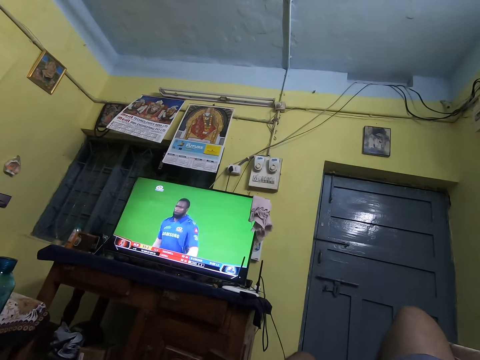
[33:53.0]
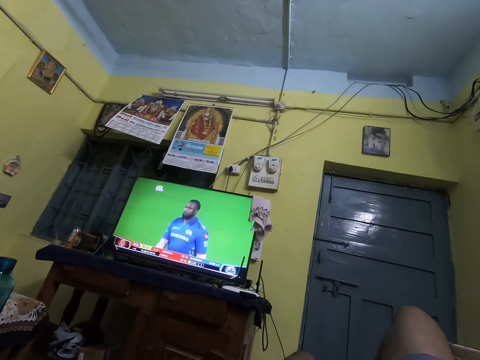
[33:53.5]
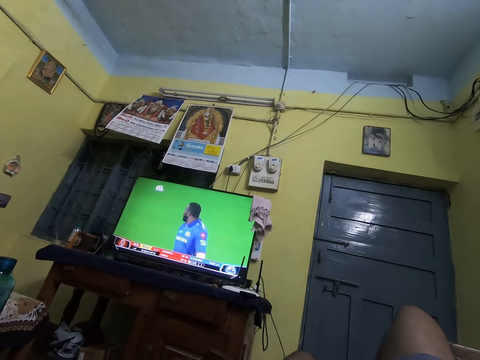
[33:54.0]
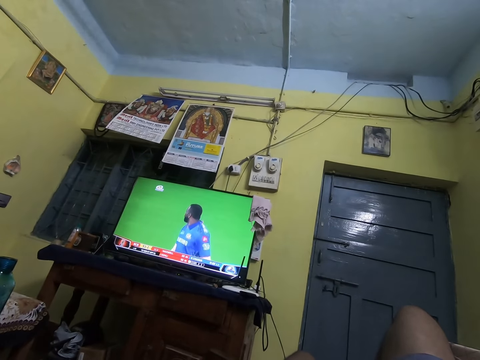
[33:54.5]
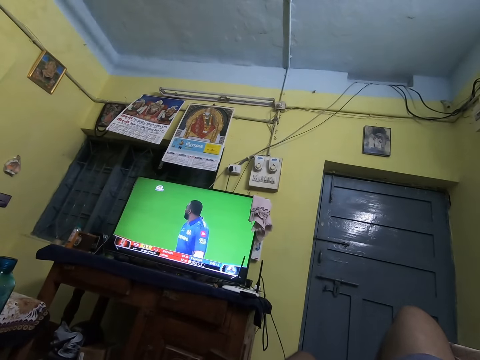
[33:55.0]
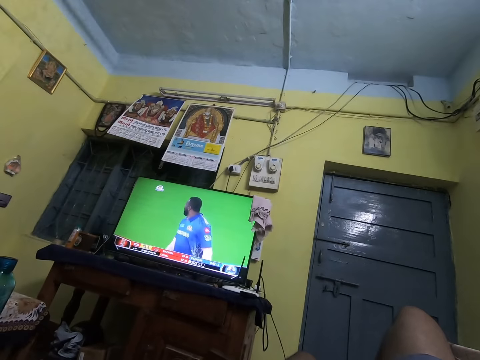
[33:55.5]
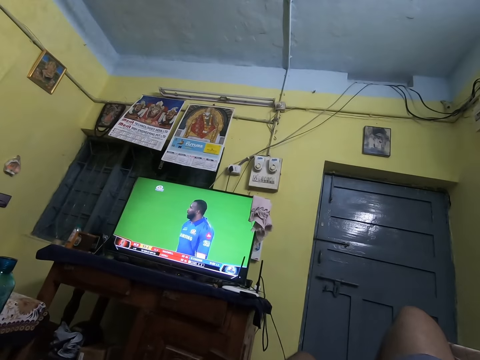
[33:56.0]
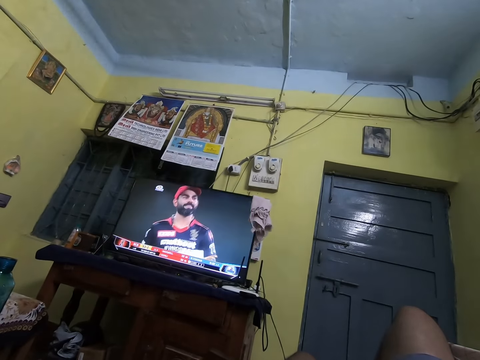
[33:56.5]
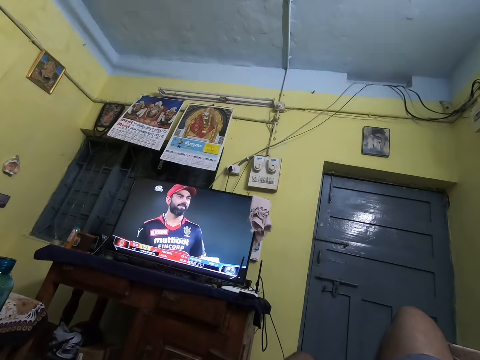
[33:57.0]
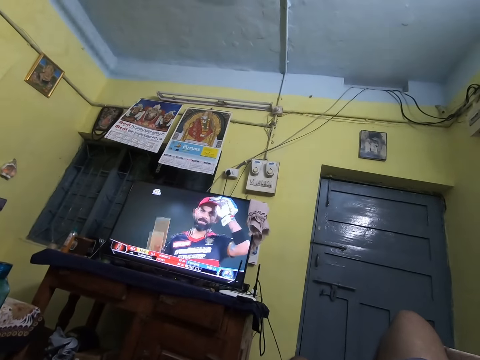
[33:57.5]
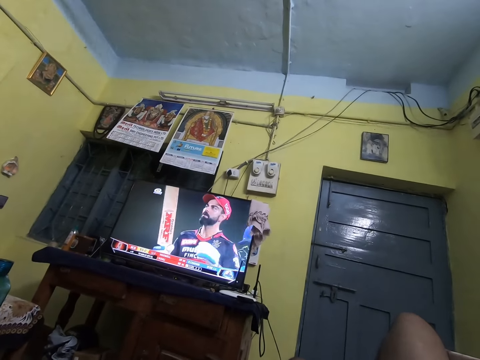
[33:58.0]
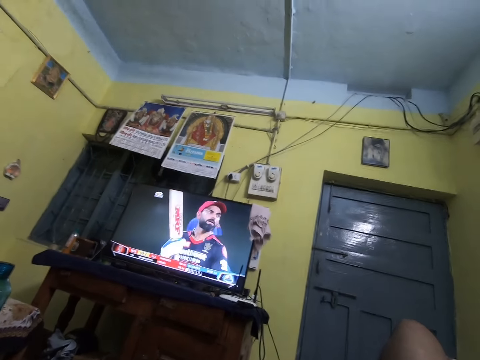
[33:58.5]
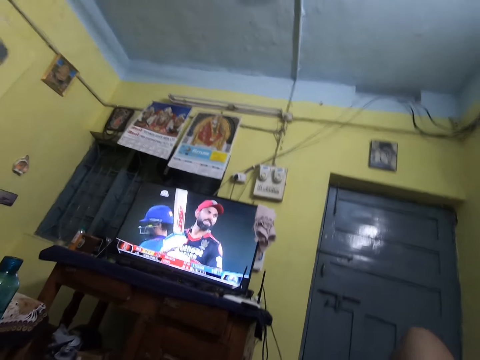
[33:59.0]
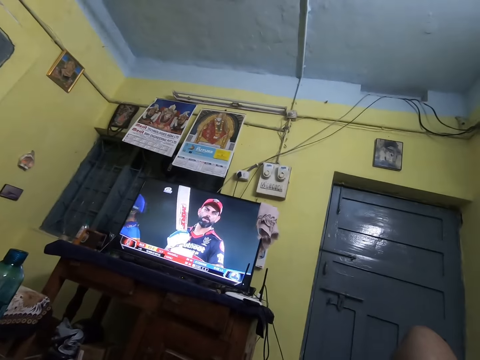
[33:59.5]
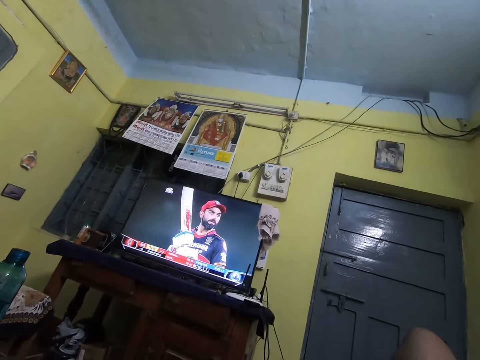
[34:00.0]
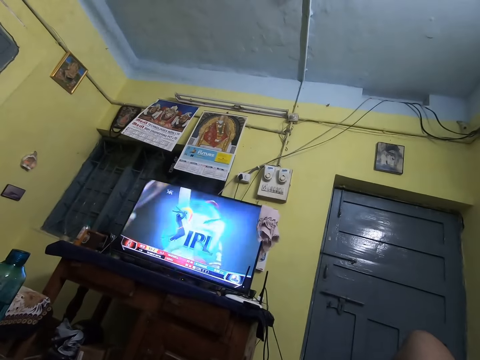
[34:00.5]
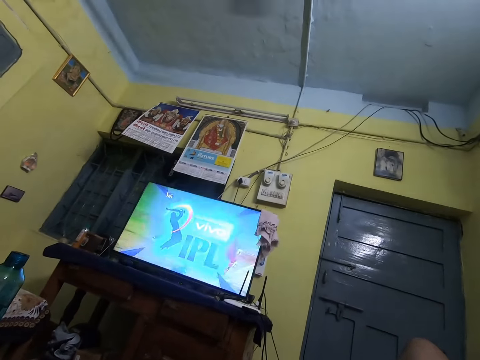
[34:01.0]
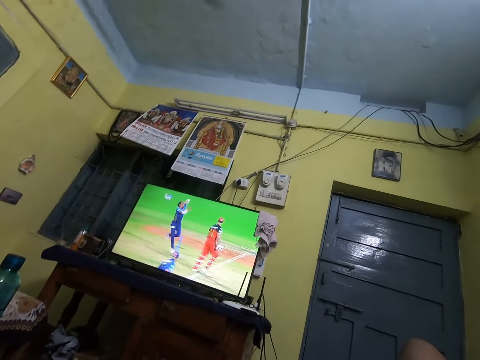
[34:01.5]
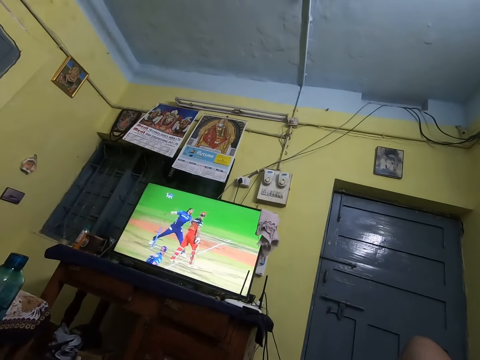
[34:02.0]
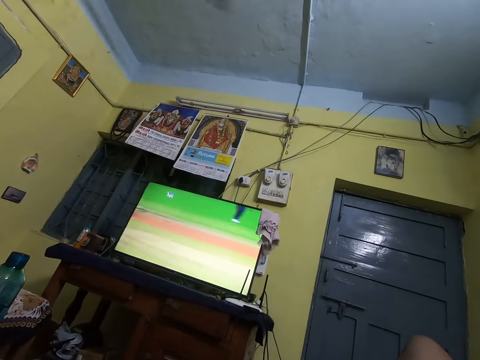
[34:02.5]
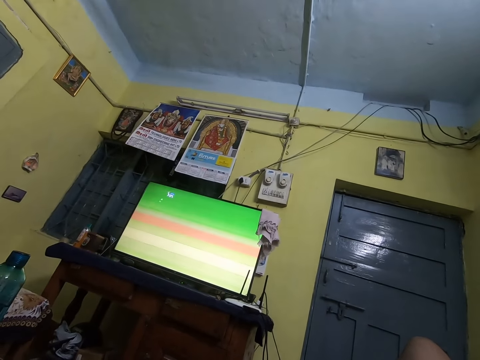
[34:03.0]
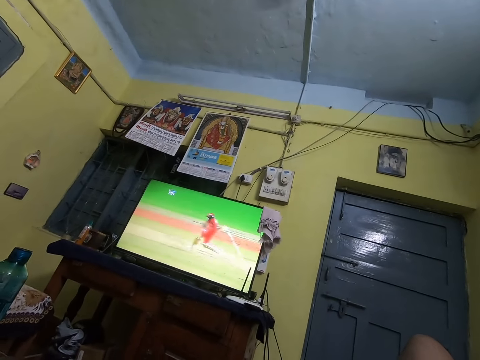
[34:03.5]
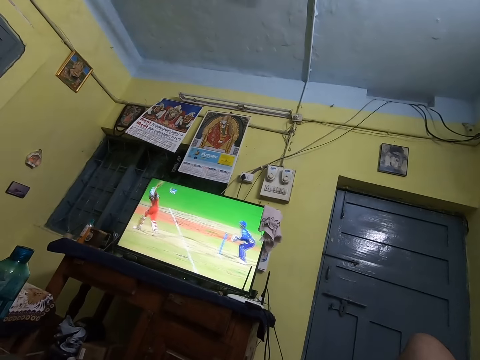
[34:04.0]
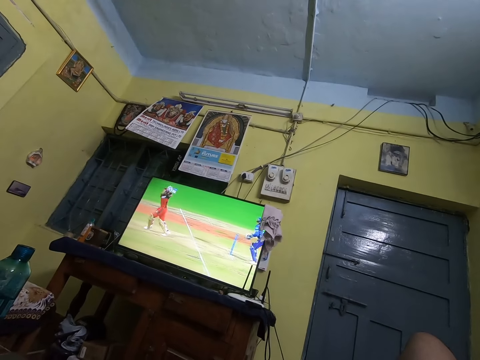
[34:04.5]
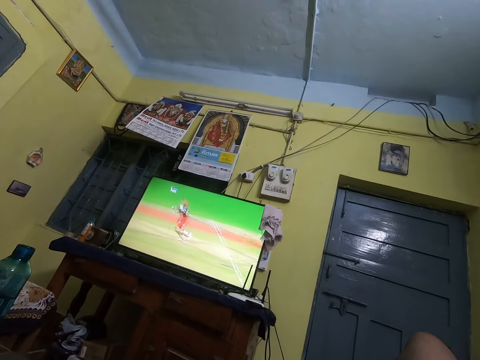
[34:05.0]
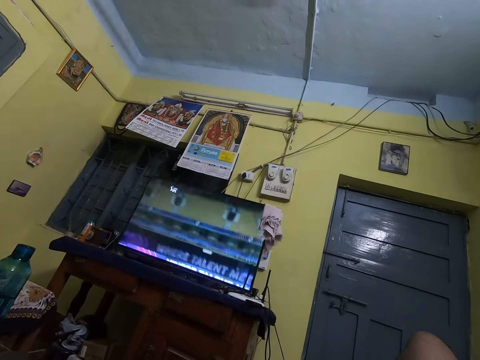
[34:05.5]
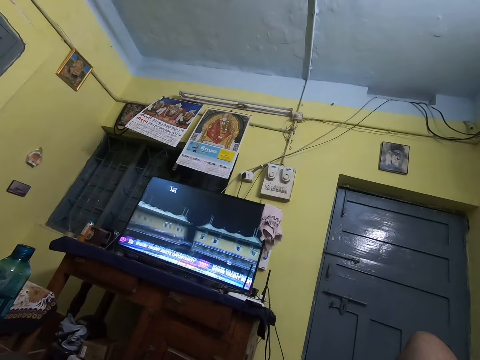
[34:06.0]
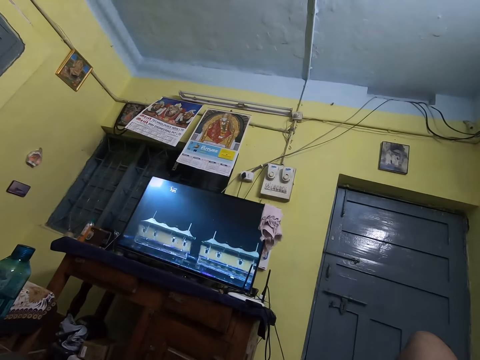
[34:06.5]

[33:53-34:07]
The camera wearer watches television. They watch television again.

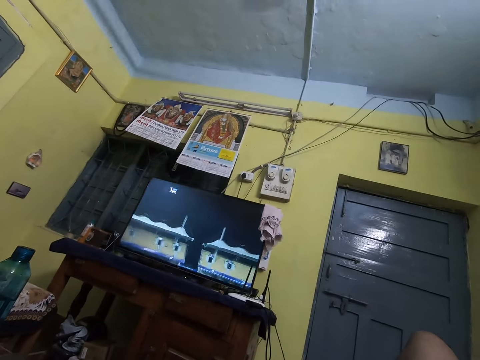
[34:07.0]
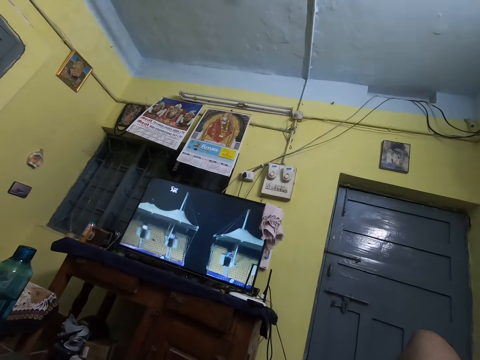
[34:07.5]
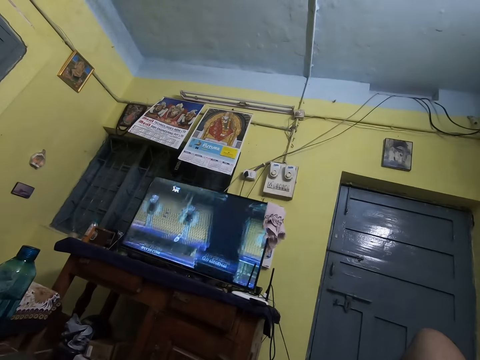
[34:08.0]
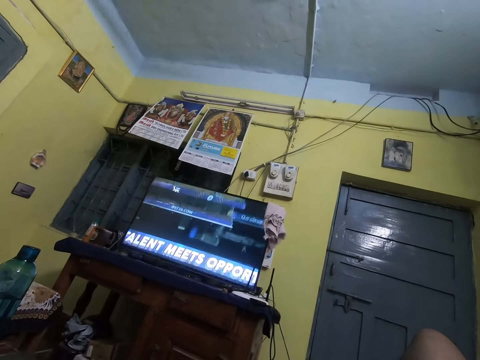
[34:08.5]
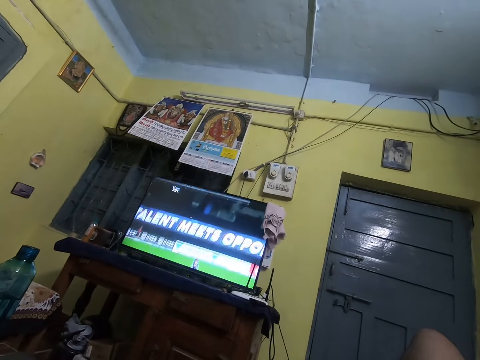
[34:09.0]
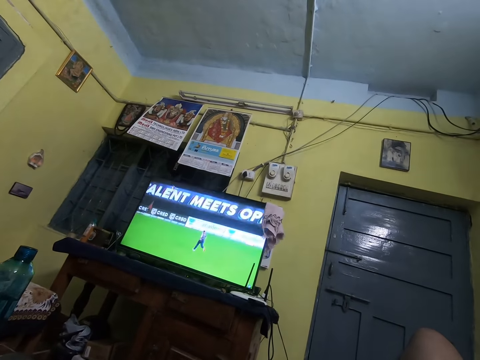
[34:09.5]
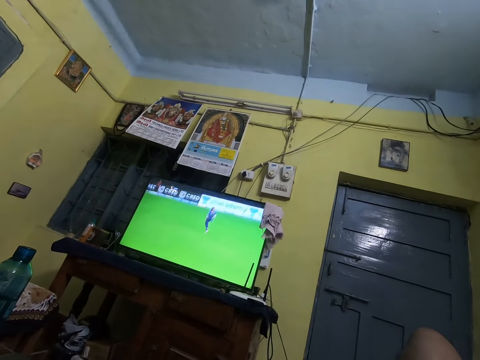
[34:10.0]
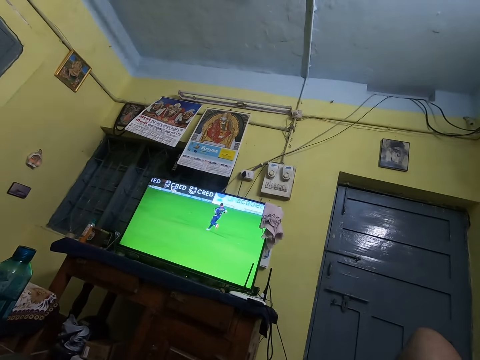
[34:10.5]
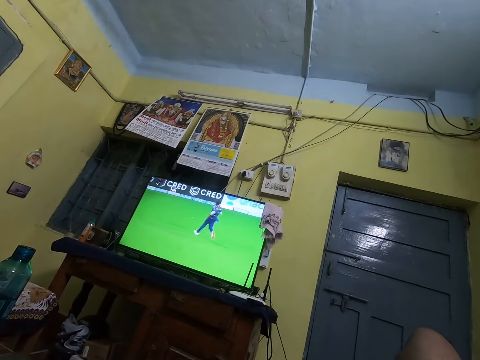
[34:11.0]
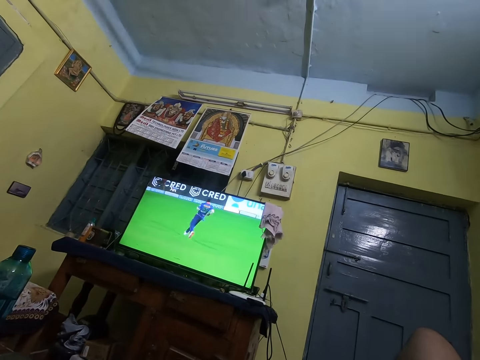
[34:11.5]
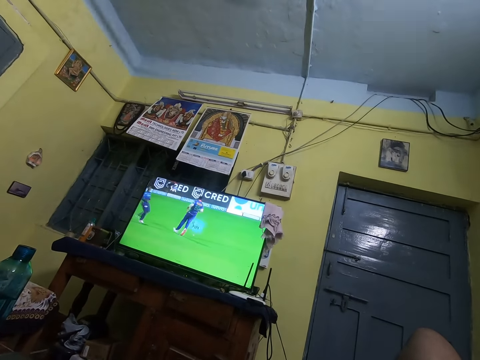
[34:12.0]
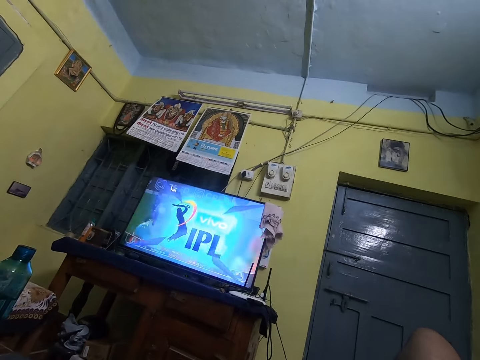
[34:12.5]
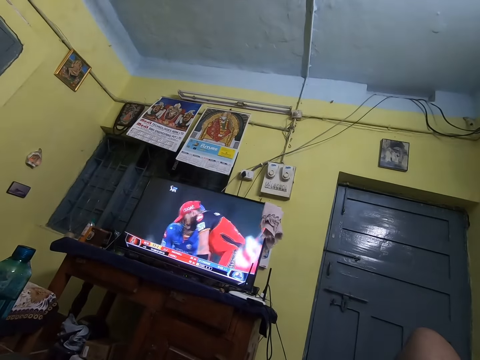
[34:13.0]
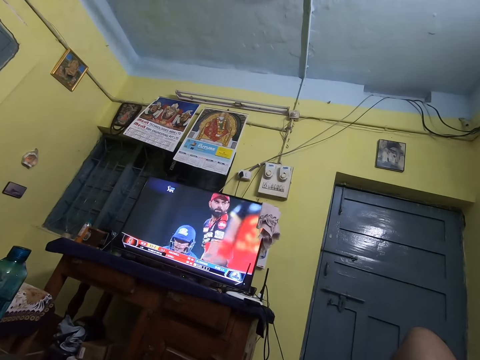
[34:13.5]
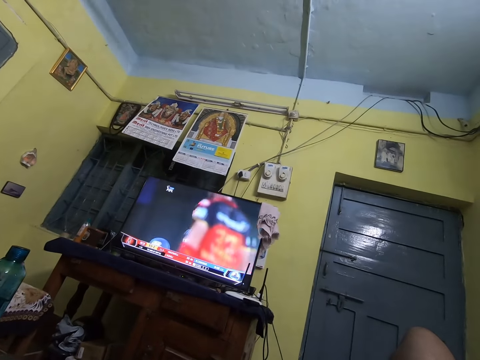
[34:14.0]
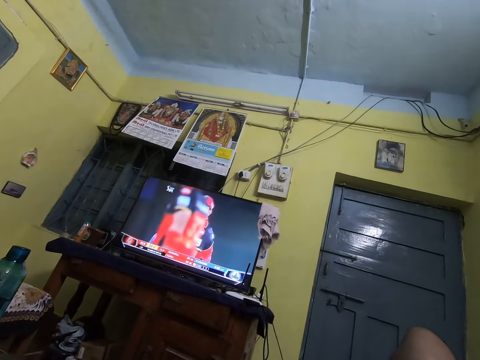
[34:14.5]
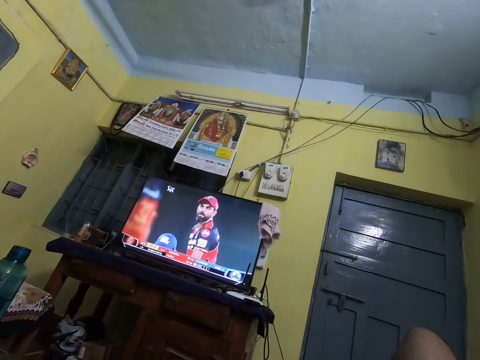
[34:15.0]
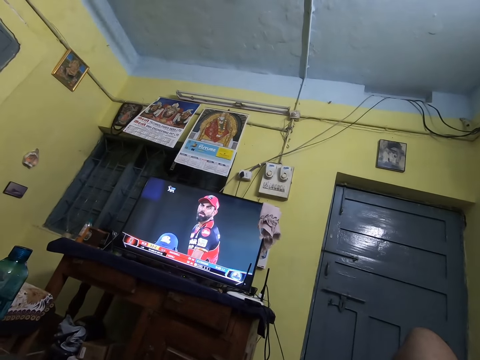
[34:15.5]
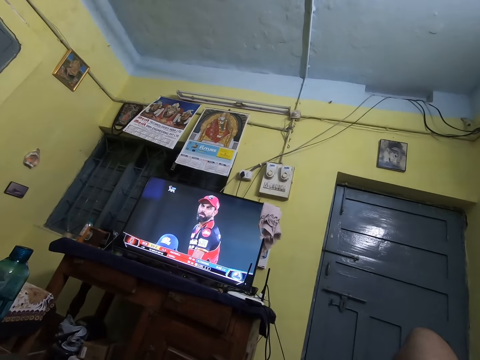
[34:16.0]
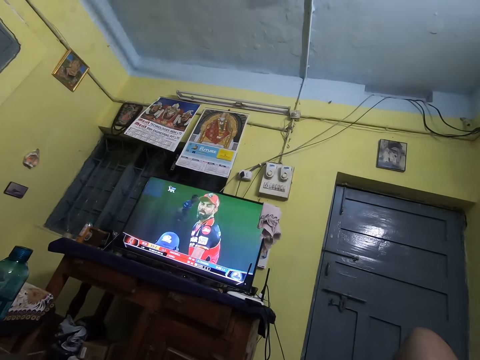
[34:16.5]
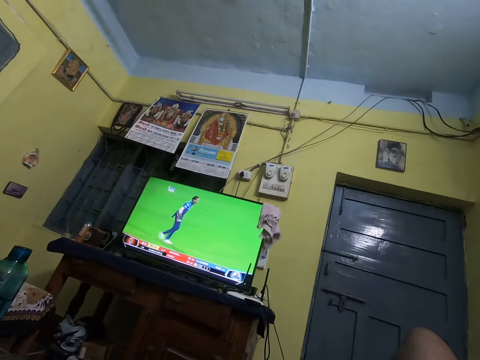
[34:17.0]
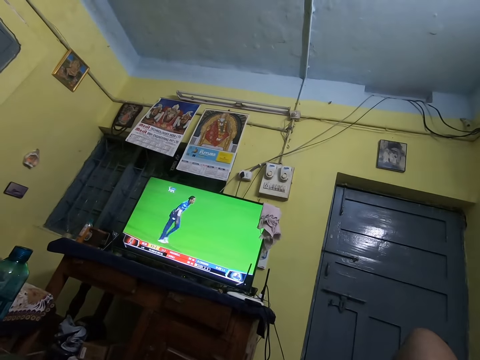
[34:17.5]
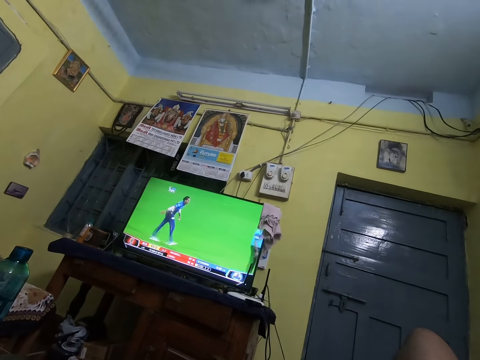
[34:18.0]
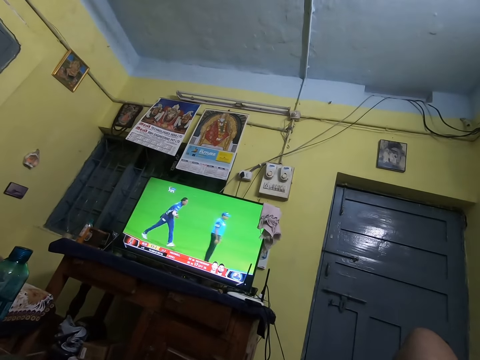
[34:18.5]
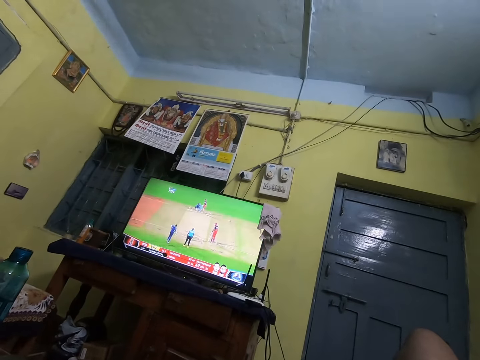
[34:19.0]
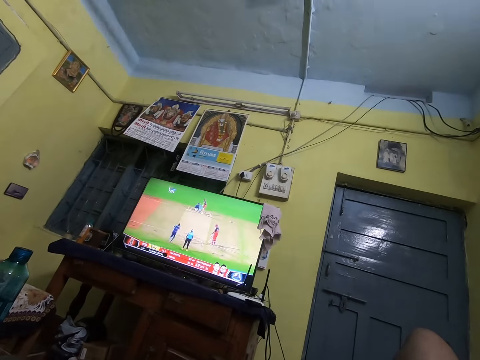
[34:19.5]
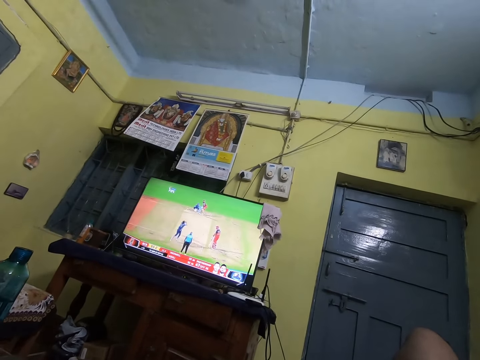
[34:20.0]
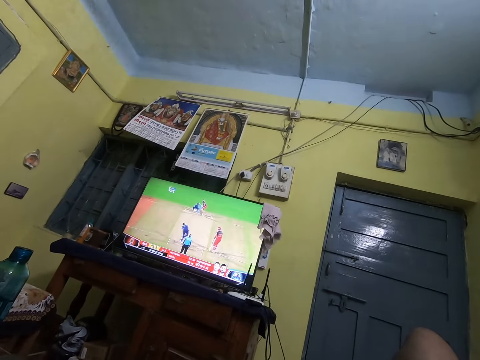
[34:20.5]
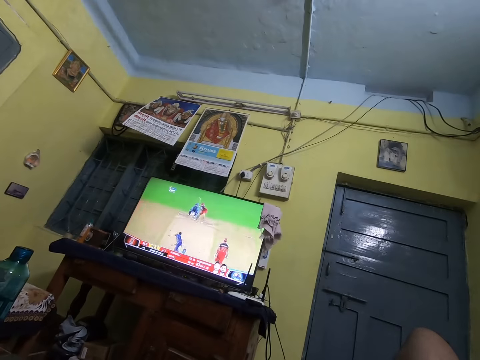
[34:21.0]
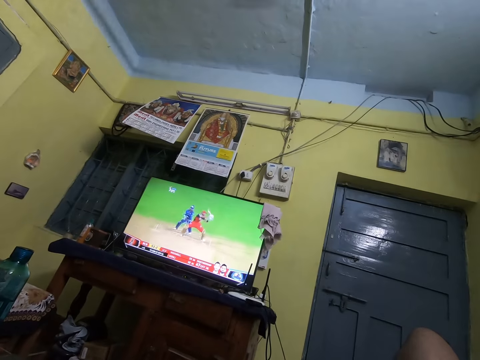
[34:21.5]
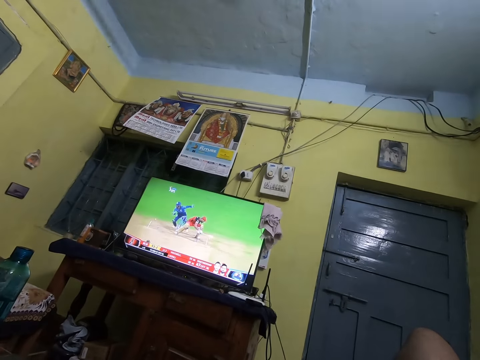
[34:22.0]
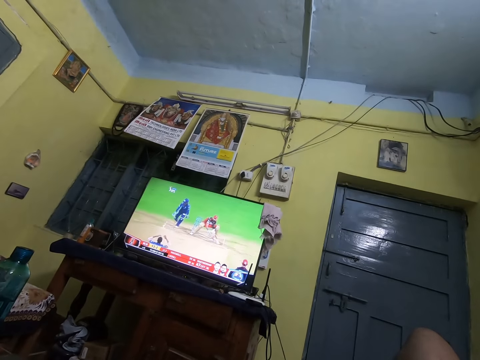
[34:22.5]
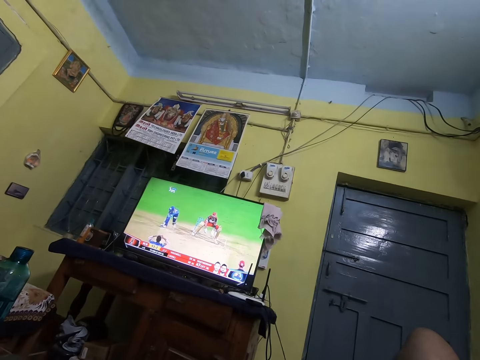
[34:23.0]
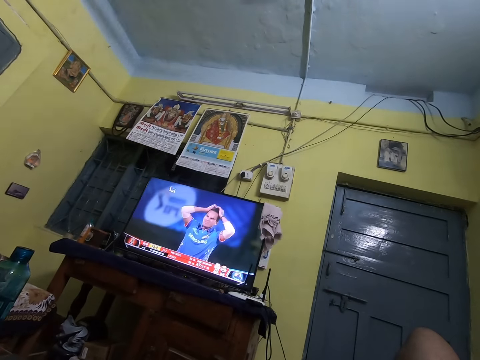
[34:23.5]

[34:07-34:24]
The camera wearer watches television repeatedly.
